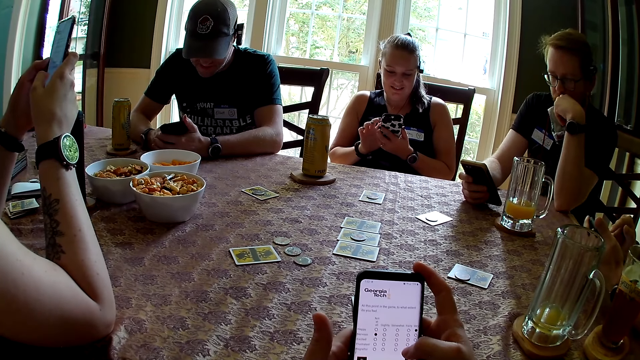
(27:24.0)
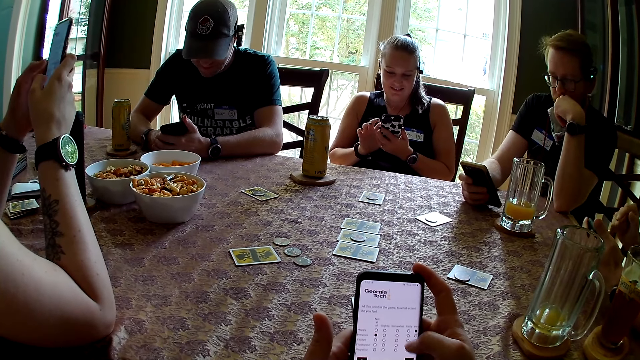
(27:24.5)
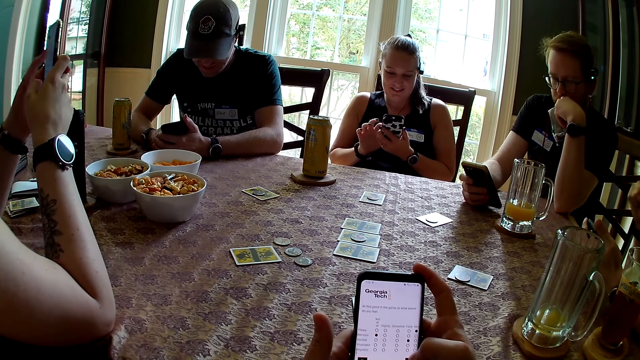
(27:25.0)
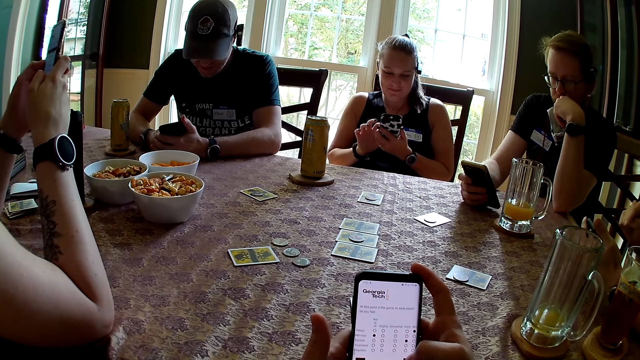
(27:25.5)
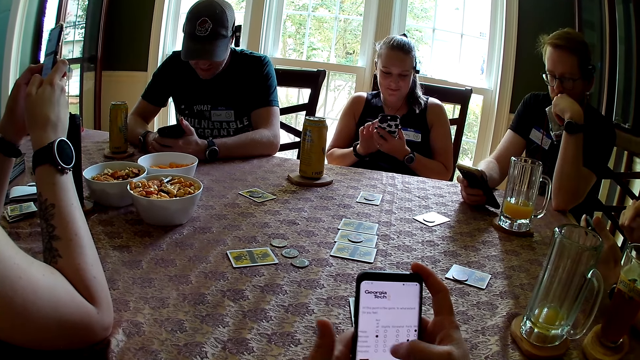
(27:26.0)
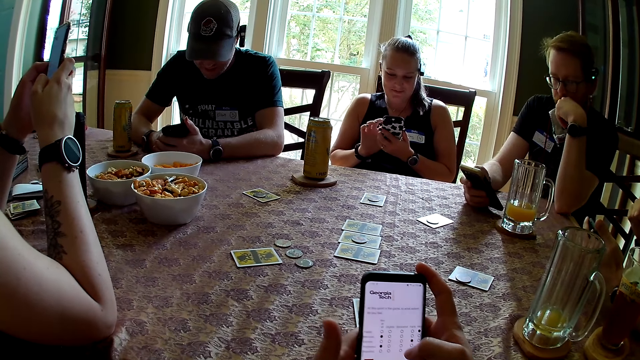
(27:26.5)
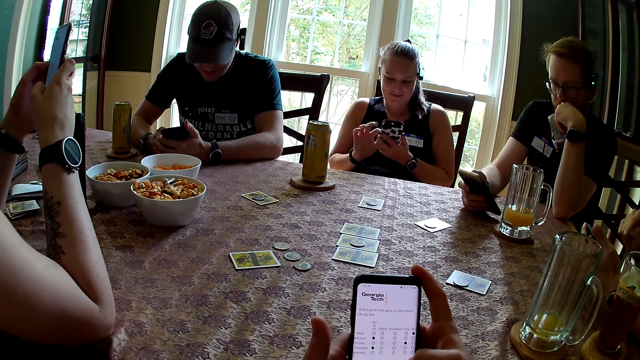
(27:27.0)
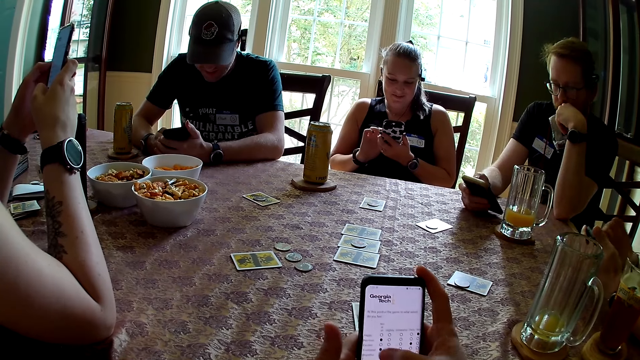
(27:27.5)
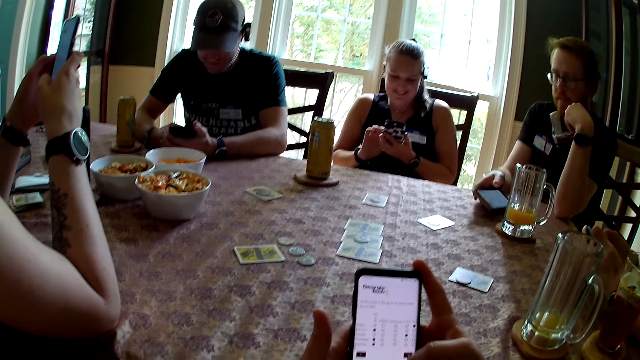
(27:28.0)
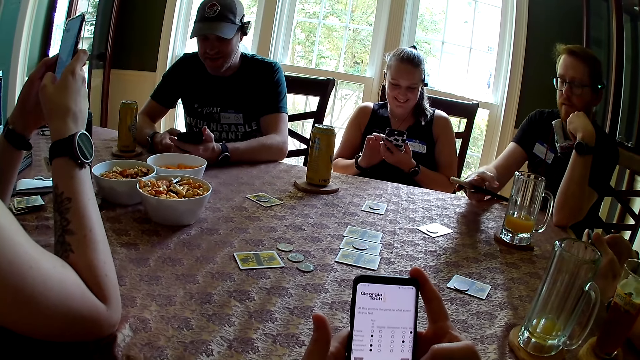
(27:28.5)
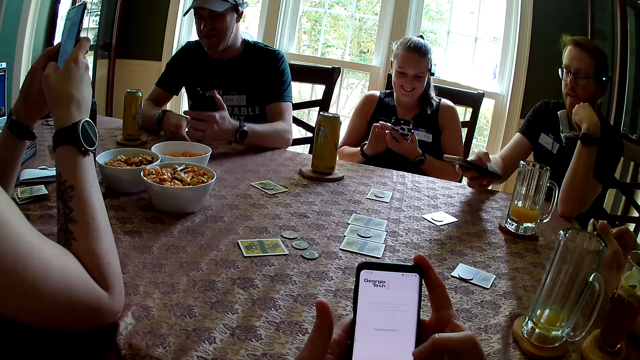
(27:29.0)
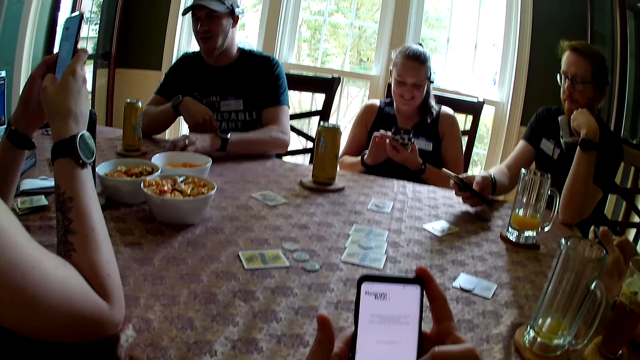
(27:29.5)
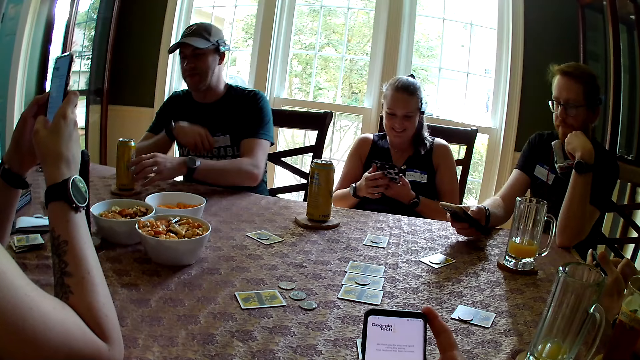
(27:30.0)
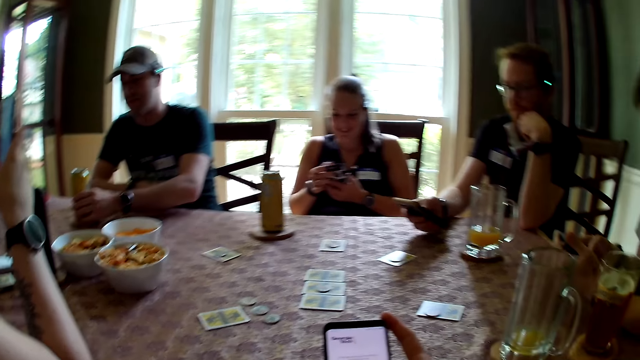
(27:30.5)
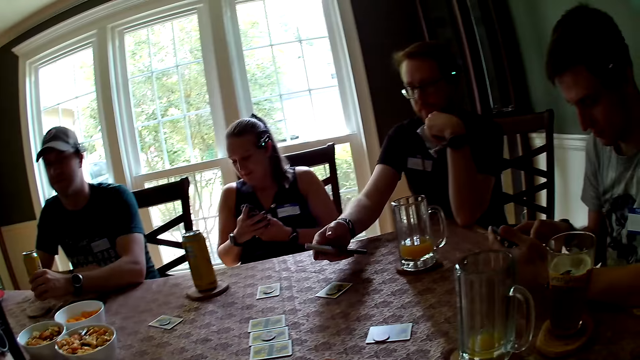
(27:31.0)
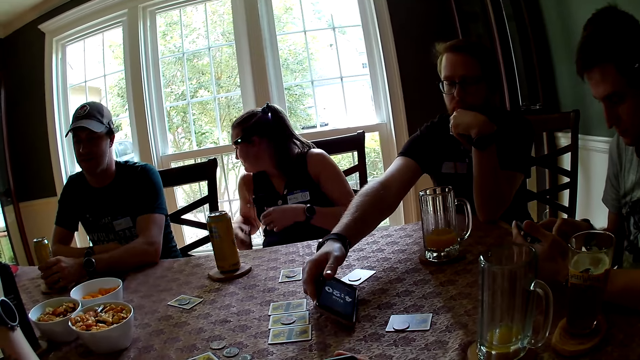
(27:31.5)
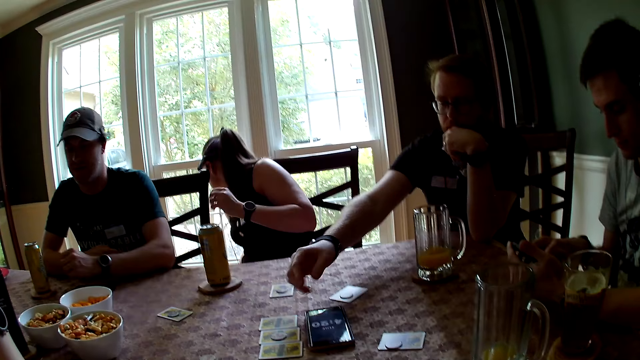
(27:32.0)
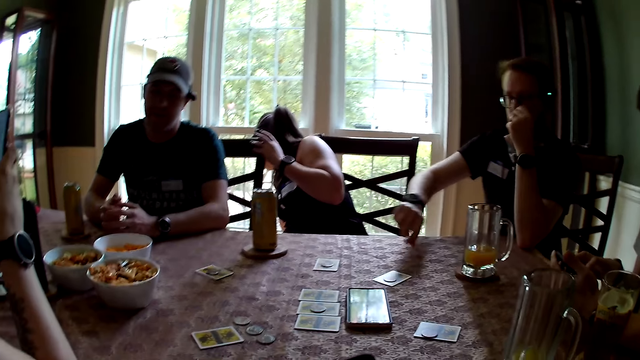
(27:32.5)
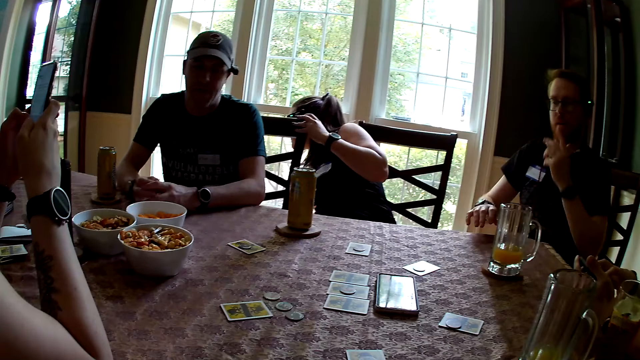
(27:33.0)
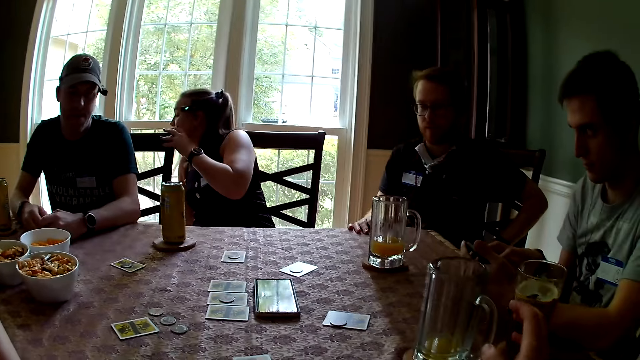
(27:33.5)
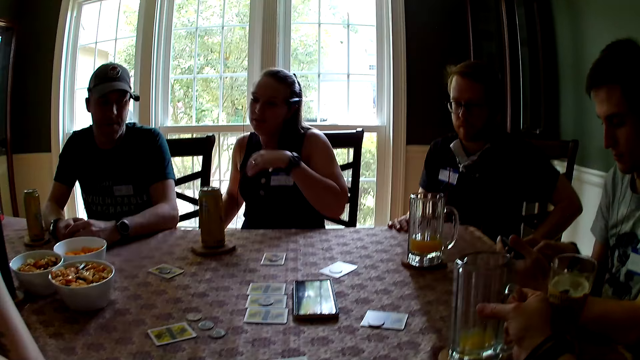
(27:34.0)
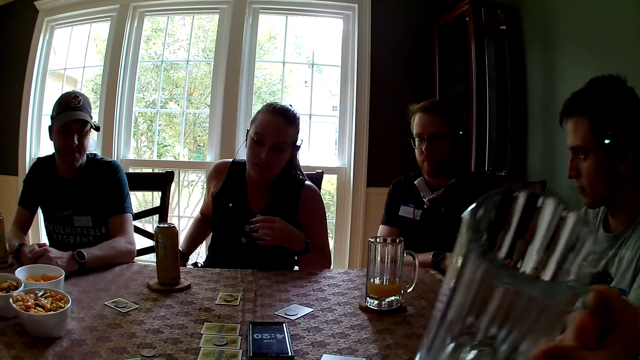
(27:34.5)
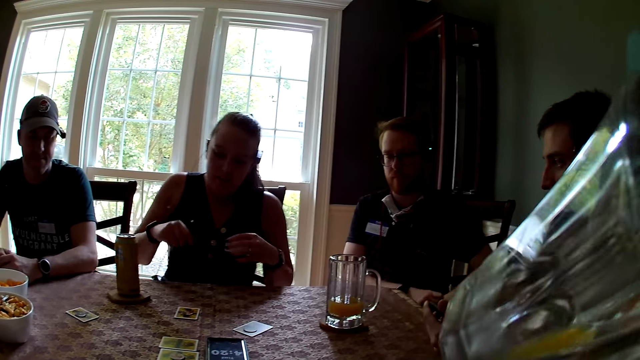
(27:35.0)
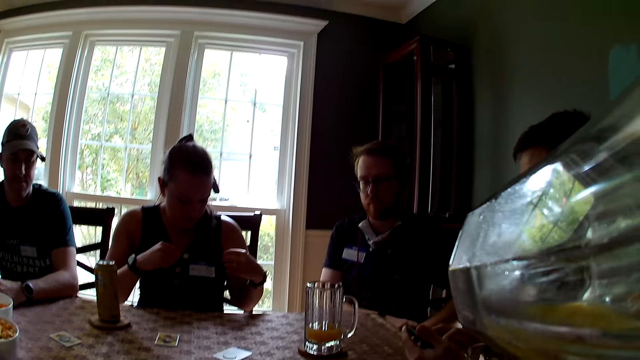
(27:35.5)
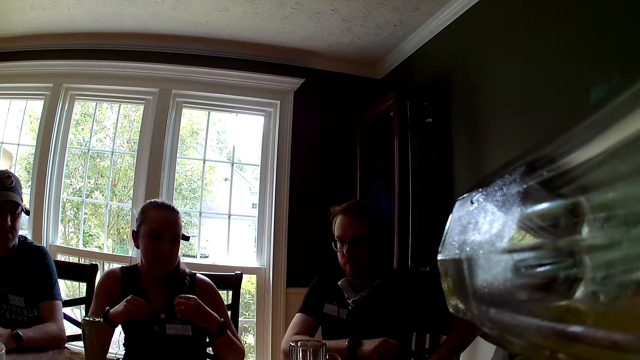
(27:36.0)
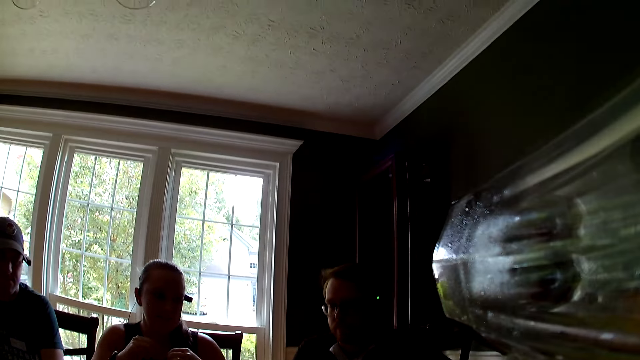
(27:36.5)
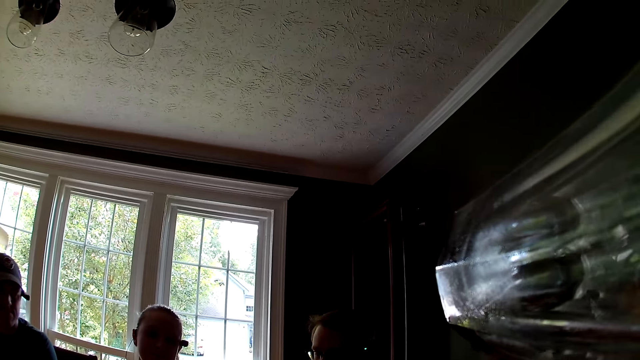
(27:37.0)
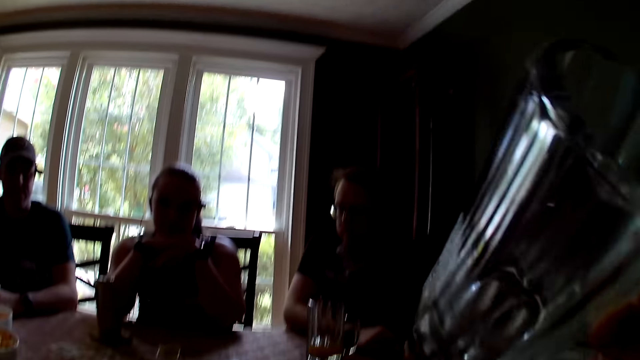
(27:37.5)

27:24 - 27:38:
A man carries the canned beer on the table with his left hand. Another man drops the mobile phone on the table with his right hand. The first man drops the canned beer on the table with his left hand. The camera wearer looks around. She carries a cup containing beer on the table with her right hand. She drinks the beer in the cup with her right hand.

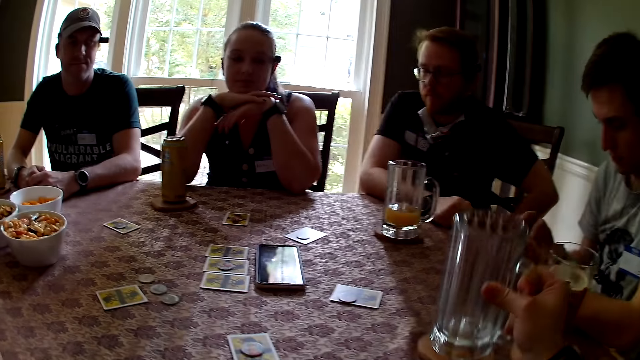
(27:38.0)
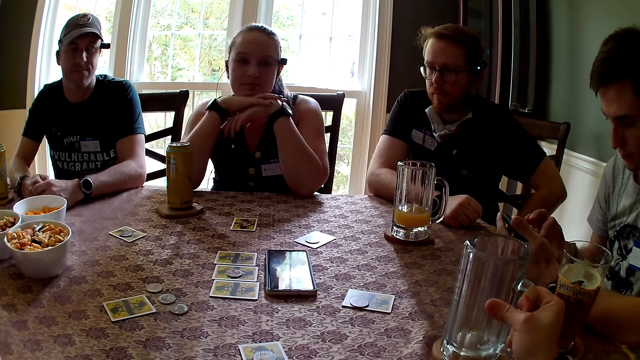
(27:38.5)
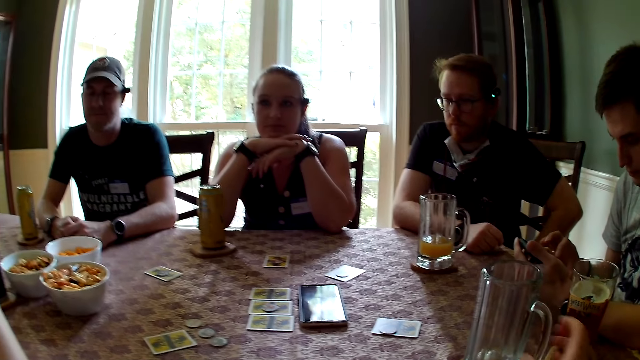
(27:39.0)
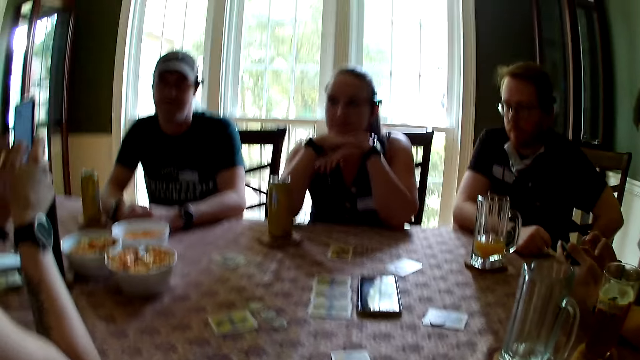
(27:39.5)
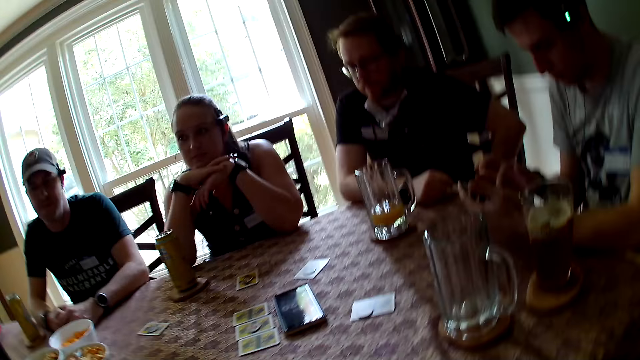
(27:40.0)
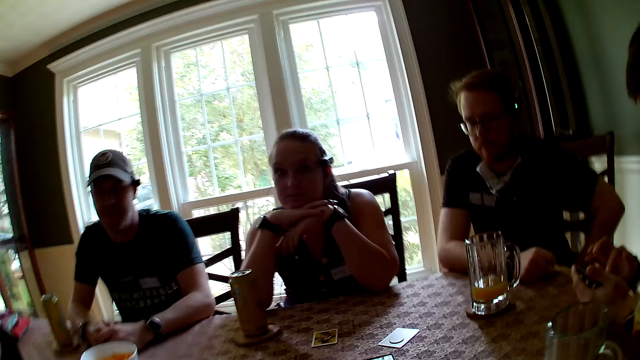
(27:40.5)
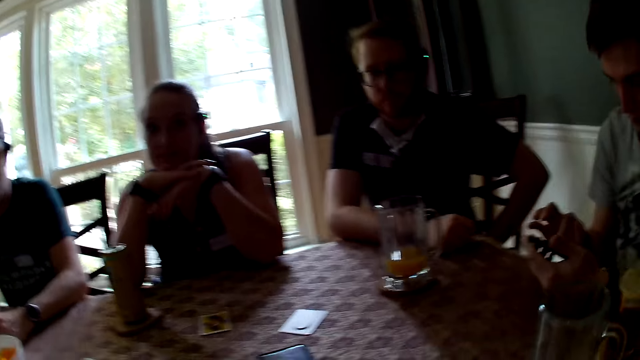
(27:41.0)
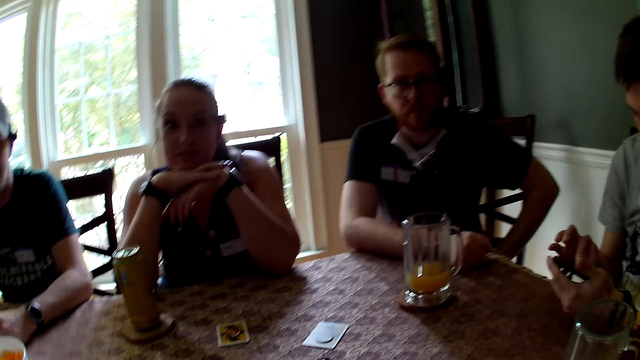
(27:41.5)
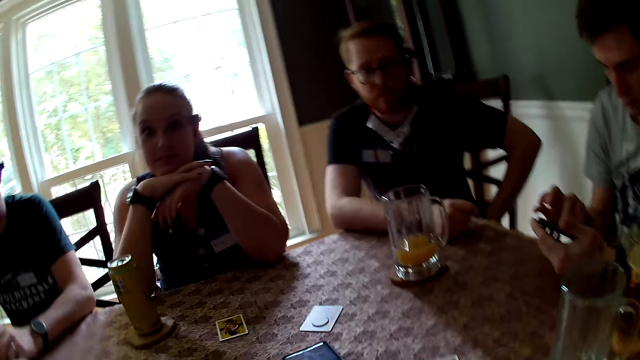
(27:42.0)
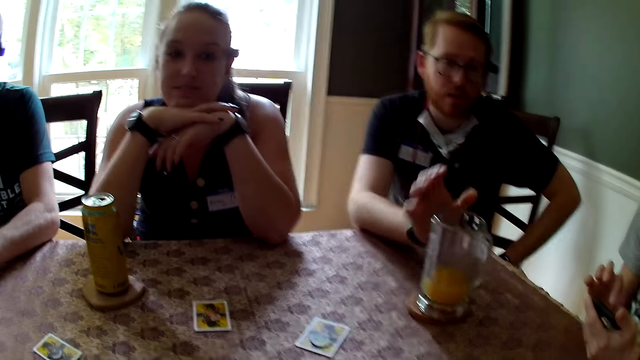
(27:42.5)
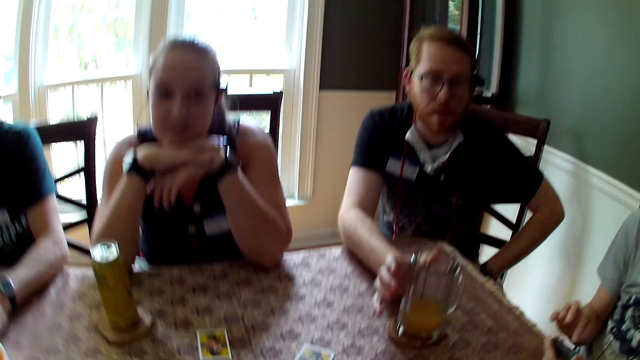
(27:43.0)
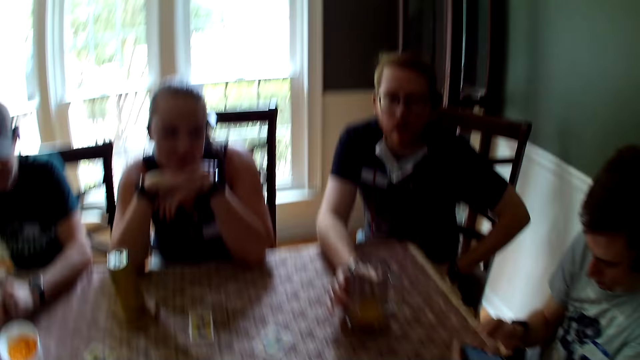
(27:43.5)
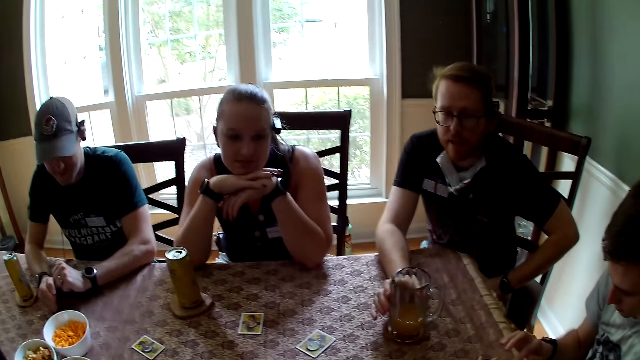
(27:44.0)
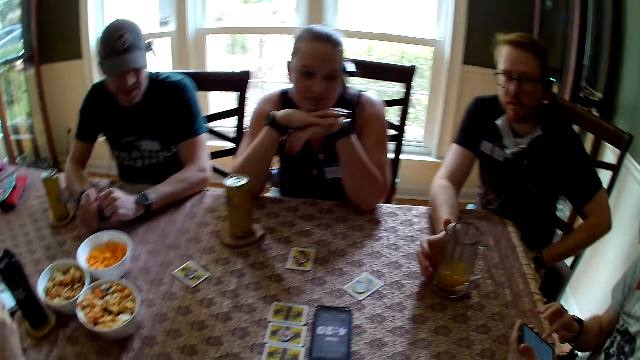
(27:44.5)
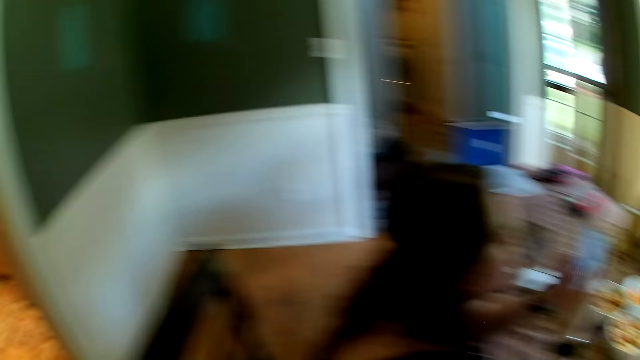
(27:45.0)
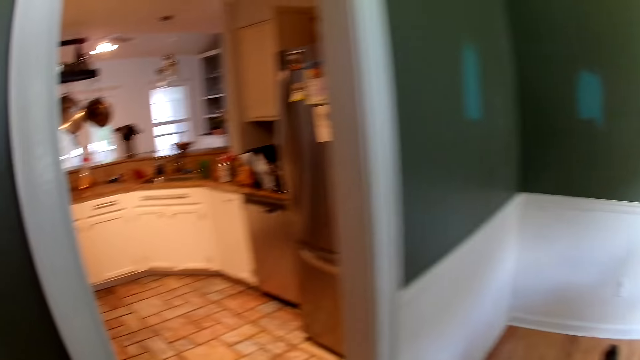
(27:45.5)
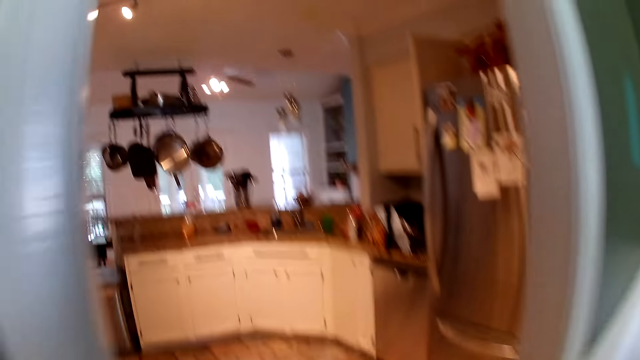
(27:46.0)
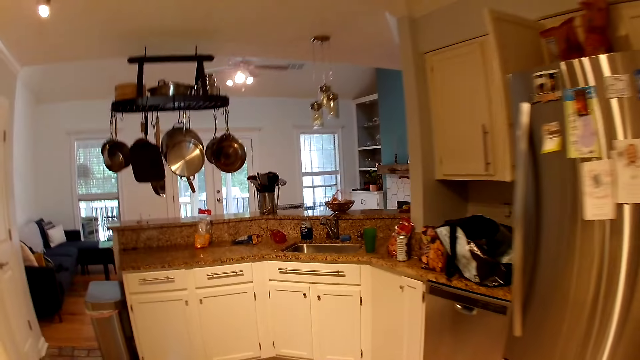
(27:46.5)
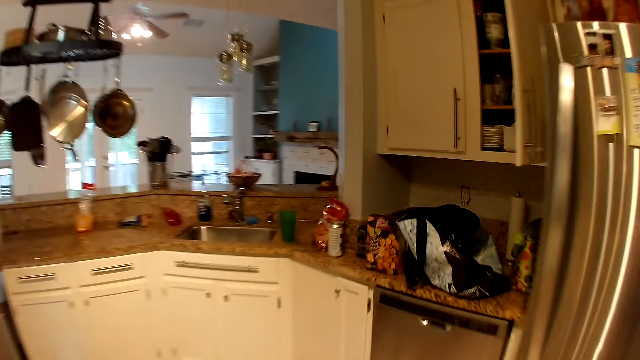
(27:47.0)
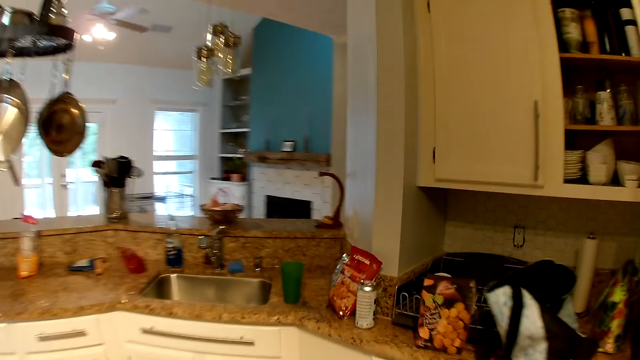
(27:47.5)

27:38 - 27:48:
The camera wearer drops the cup on the table with her right hand. She looks around. A man holds a cup of beer with his right hand. The camera wearer walks to the kitchen from the dining room.
